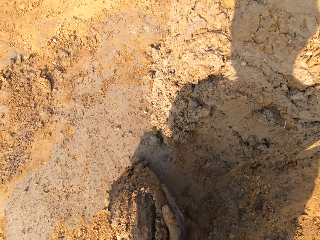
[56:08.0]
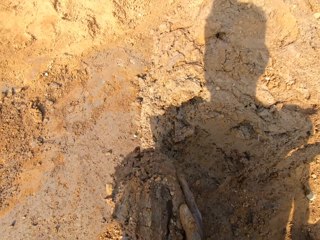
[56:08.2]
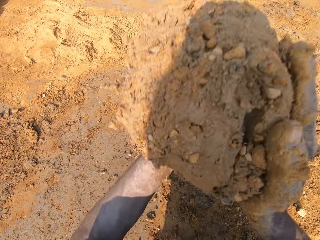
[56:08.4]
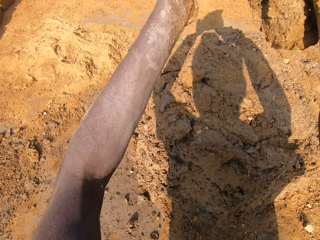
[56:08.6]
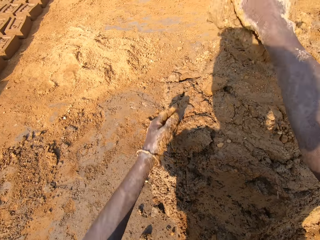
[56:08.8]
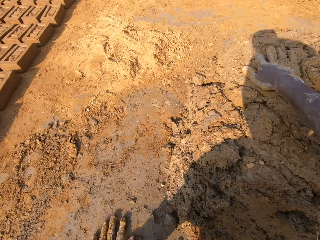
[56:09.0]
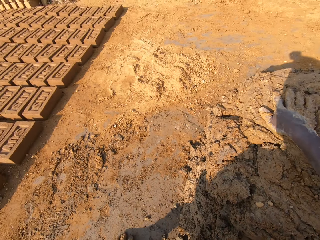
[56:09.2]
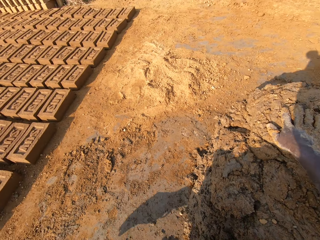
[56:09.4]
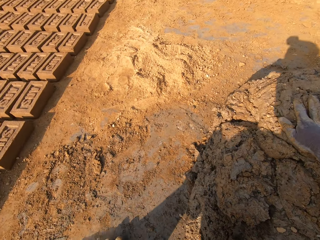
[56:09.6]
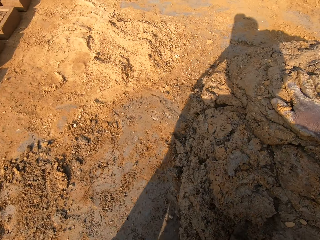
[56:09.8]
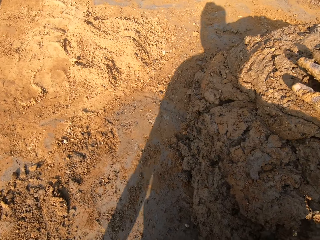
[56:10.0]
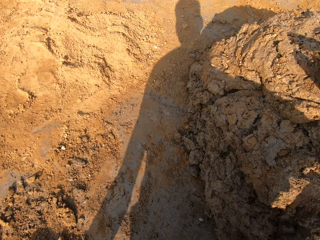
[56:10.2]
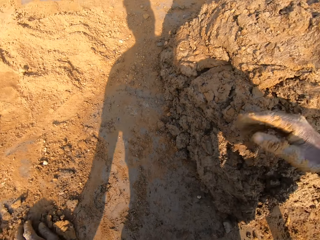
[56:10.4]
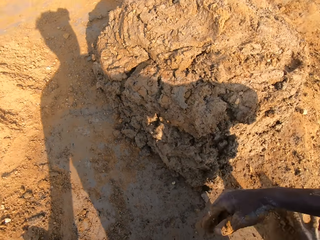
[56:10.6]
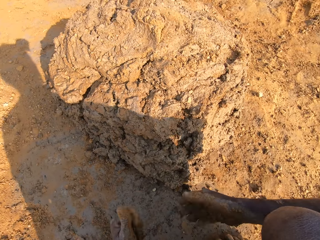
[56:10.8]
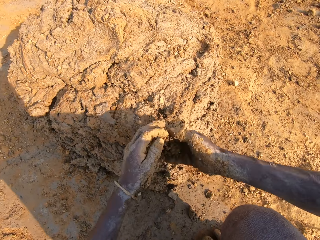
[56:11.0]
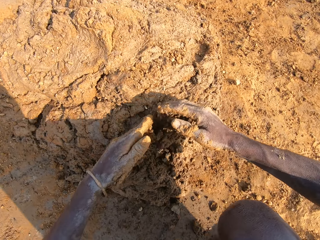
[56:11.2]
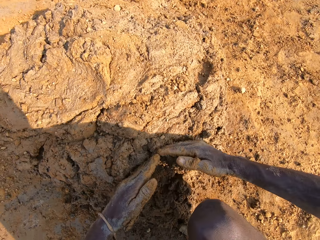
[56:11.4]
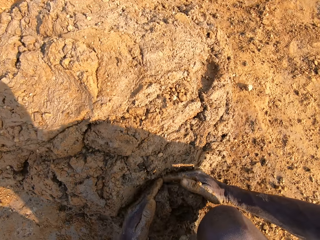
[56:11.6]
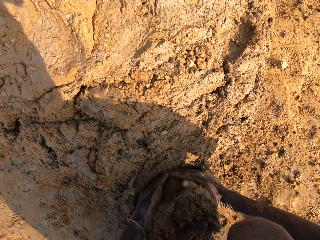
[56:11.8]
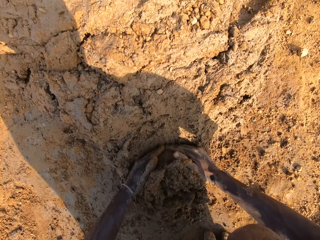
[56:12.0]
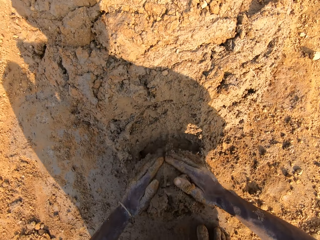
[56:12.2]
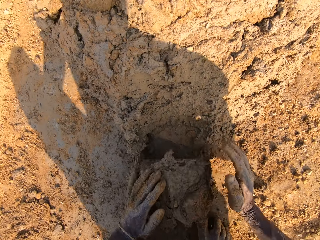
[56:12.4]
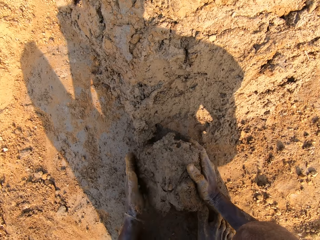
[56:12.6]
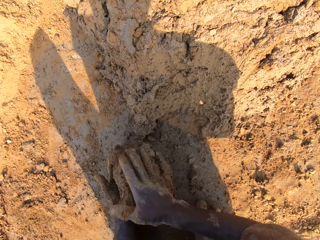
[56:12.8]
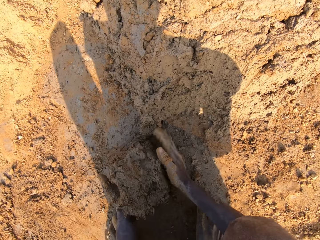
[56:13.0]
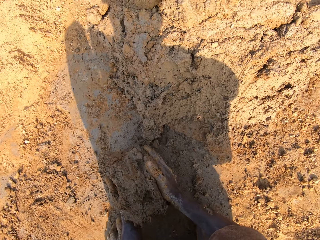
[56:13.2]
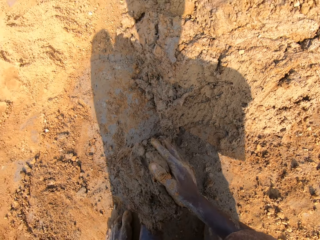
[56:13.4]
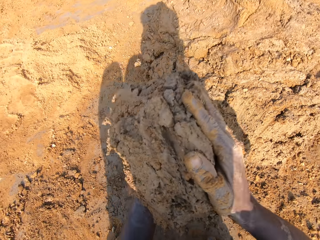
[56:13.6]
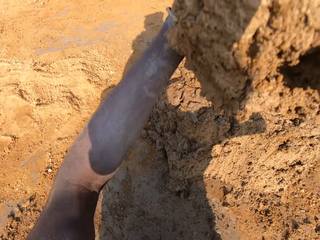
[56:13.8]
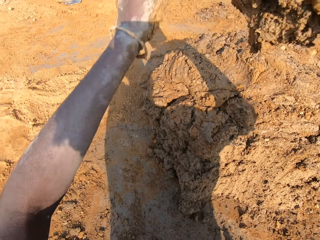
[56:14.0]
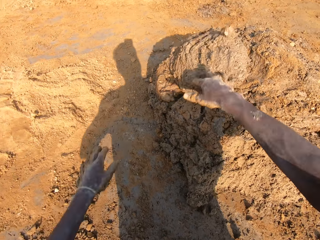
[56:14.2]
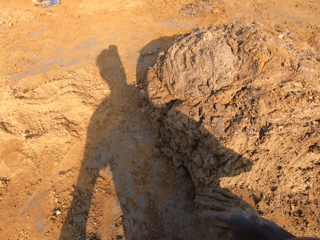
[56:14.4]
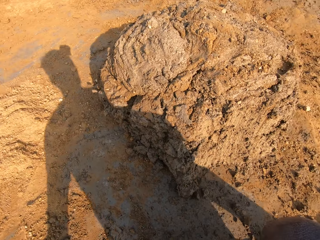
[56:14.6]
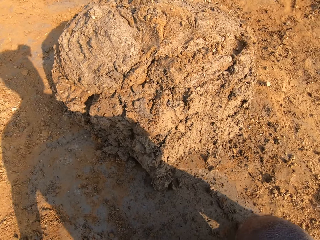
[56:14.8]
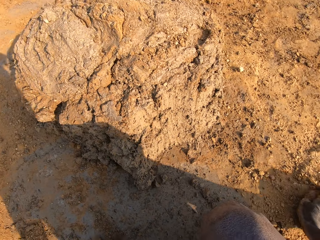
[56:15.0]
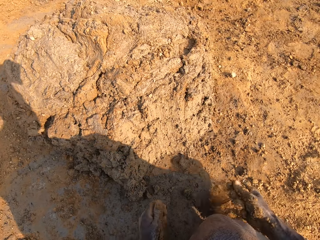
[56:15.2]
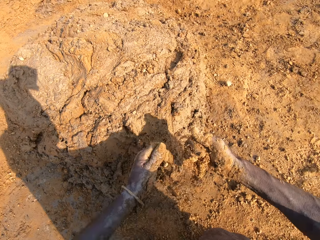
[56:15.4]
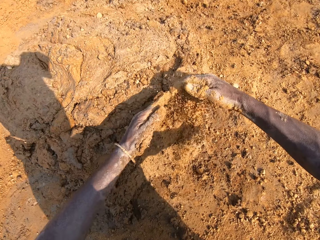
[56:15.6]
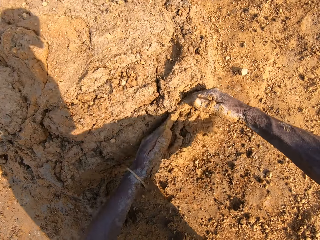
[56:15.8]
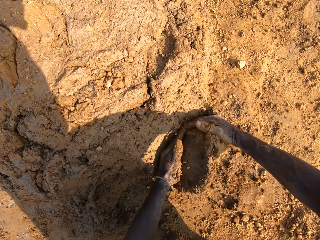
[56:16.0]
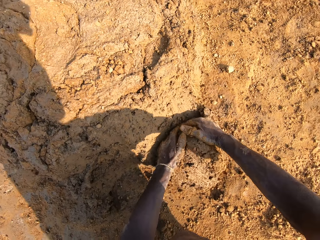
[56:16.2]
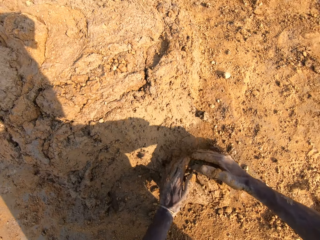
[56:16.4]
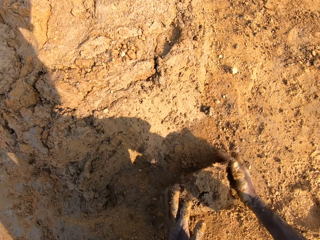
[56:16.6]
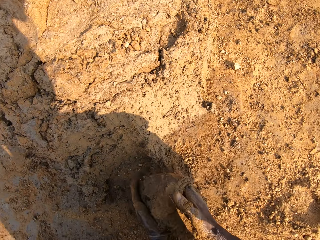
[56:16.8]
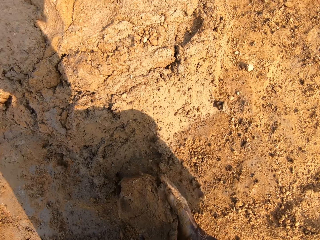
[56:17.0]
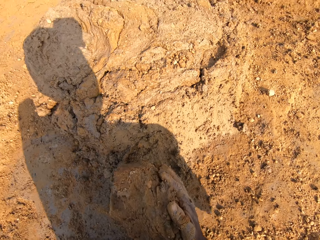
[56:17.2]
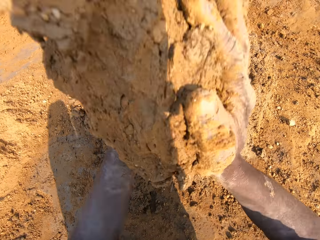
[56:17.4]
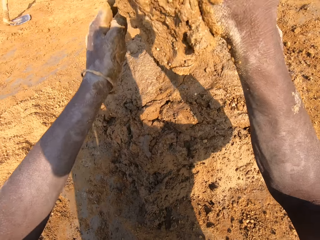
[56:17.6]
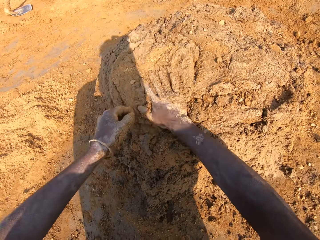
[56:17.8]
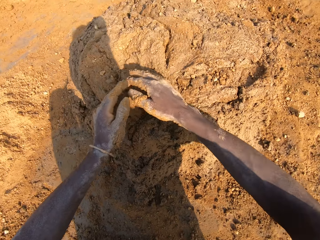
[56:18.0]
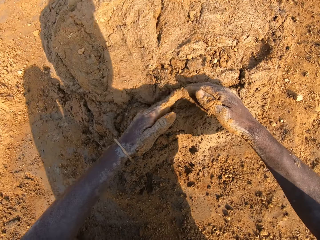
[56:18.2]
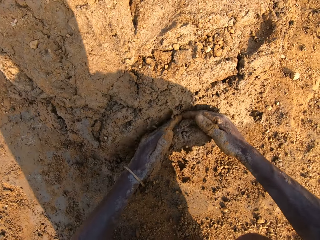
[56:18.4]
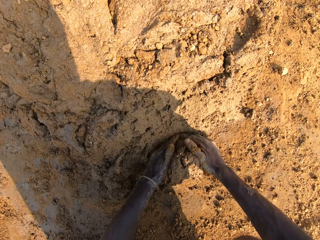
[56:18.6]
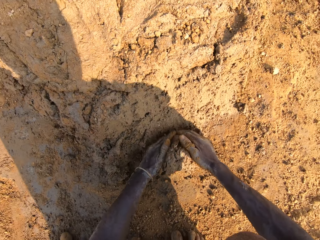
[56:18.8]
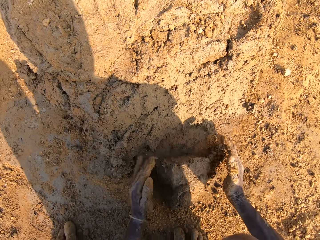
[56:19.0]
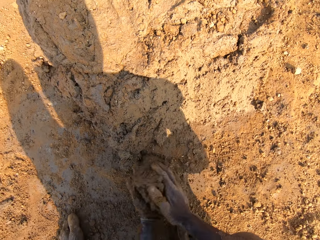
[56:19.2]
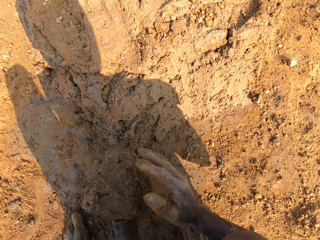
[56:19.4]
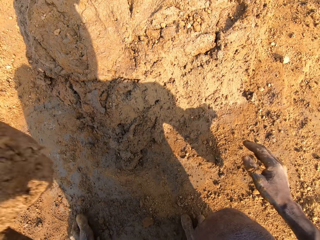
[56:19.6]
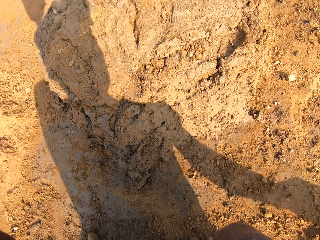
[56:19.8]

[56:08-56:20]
The camera wearer throws the mortar on the pile of mortar. He cuts the mud with his hands. He scoops mortar from the pile of mortar on the ground. He throws the mortar on the pile of mortar. He picks up soil with his hand. He cuts the mud with his hands. He scoops mortar from the pile of mortar on the ground. He throws the mortar on the pile of mortar. He cuts the mud with his hands. He scoops mortar from the pile of mortar on the ground.

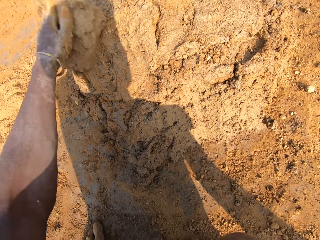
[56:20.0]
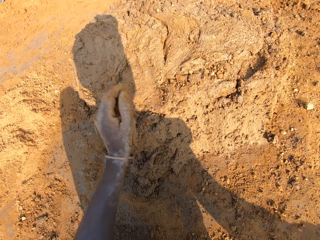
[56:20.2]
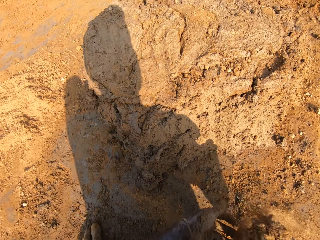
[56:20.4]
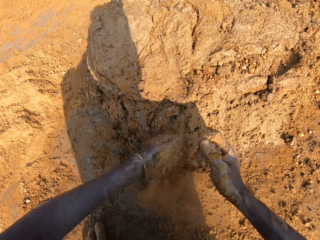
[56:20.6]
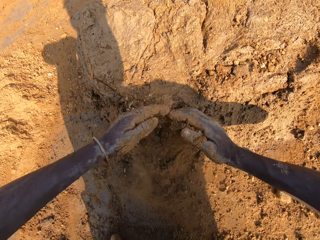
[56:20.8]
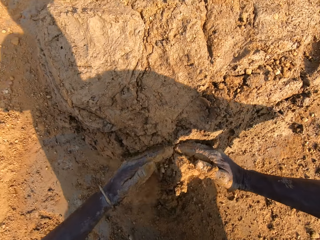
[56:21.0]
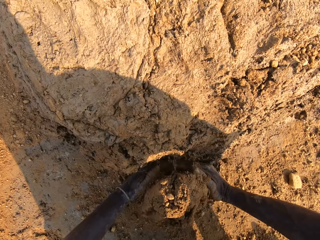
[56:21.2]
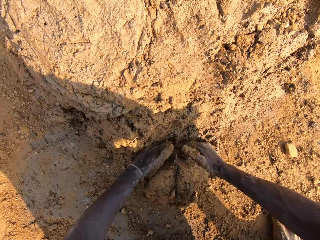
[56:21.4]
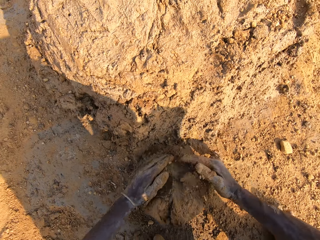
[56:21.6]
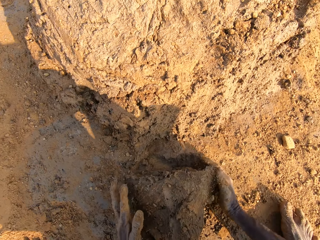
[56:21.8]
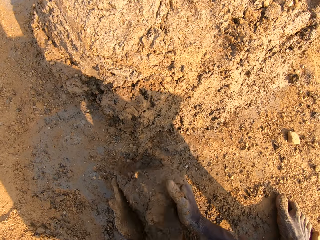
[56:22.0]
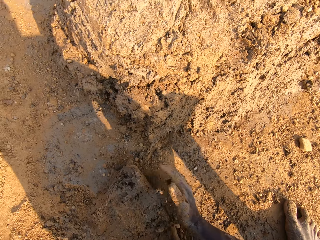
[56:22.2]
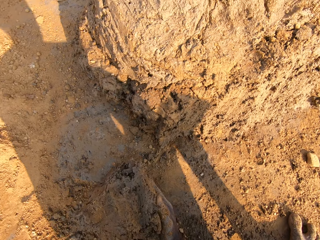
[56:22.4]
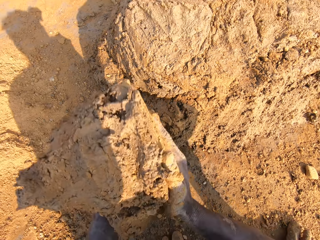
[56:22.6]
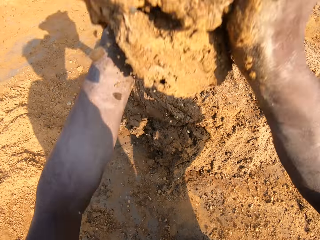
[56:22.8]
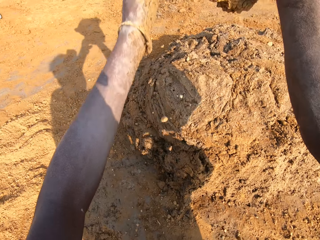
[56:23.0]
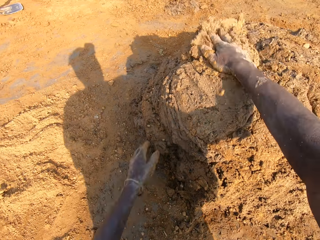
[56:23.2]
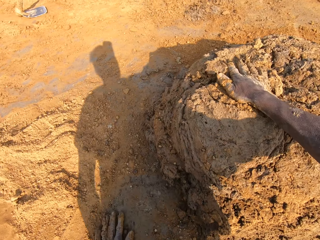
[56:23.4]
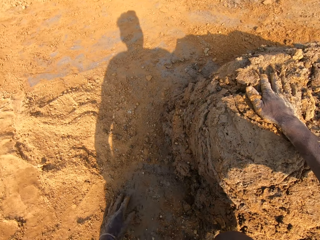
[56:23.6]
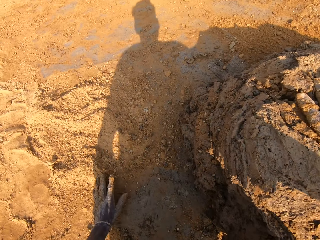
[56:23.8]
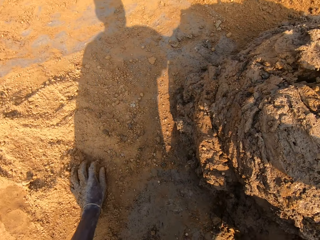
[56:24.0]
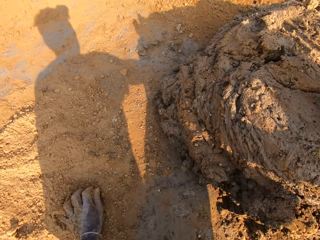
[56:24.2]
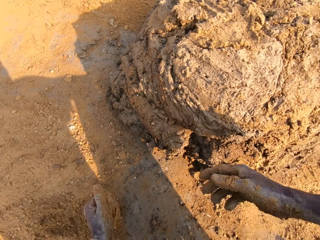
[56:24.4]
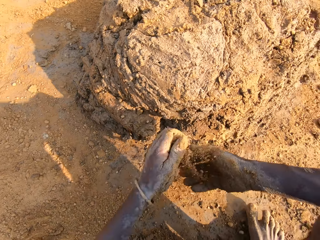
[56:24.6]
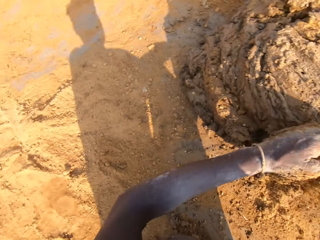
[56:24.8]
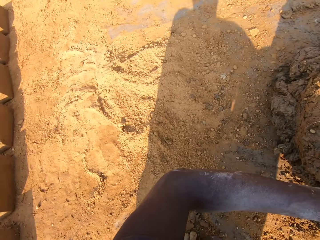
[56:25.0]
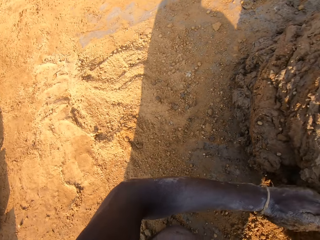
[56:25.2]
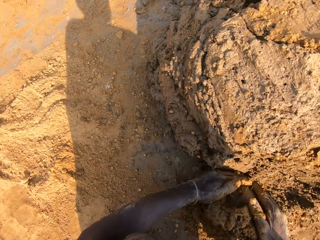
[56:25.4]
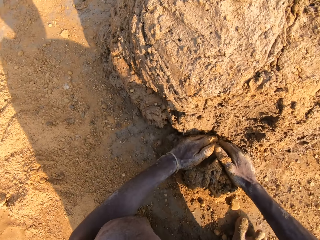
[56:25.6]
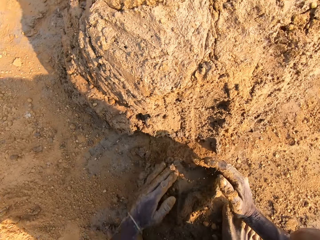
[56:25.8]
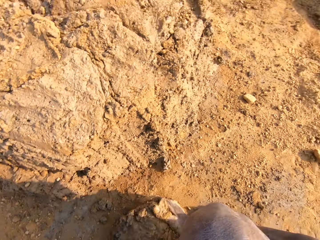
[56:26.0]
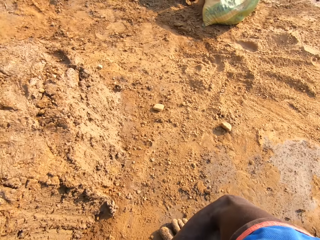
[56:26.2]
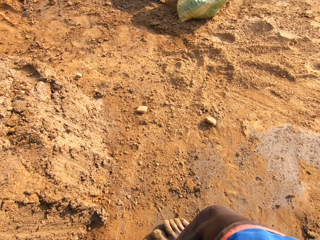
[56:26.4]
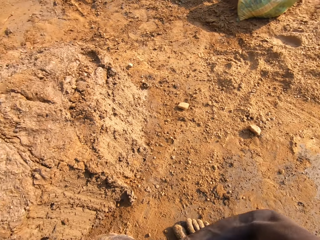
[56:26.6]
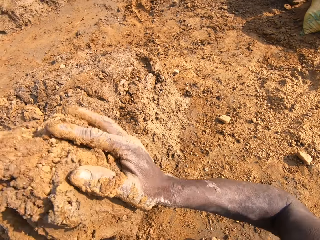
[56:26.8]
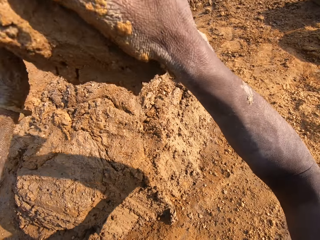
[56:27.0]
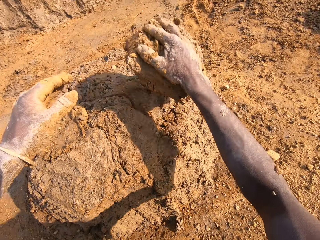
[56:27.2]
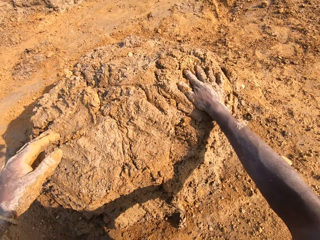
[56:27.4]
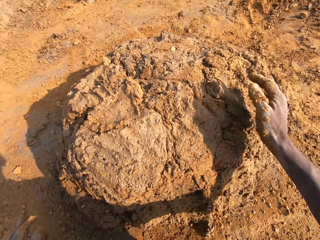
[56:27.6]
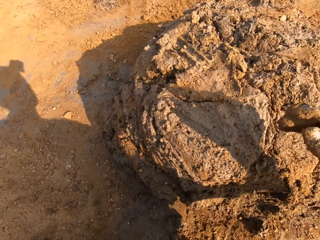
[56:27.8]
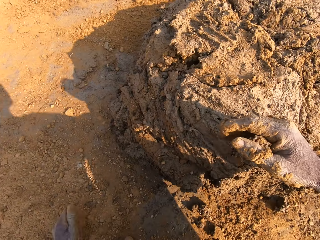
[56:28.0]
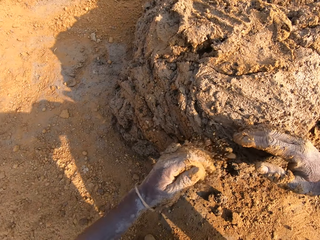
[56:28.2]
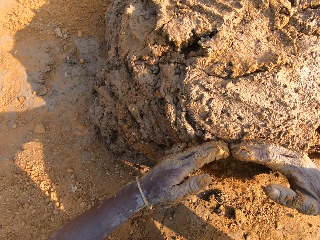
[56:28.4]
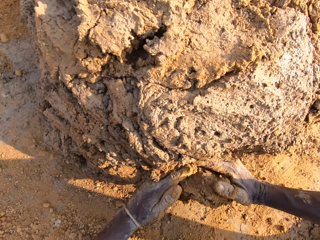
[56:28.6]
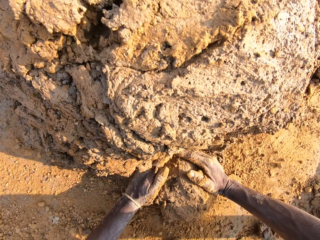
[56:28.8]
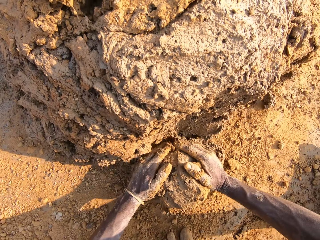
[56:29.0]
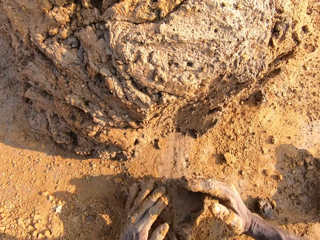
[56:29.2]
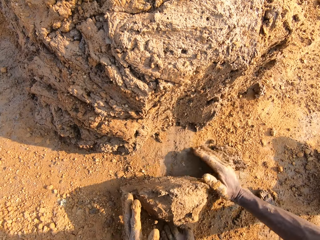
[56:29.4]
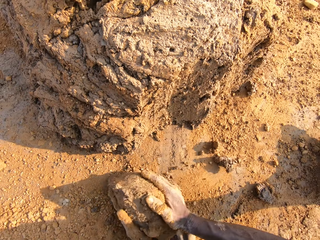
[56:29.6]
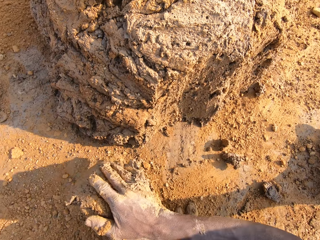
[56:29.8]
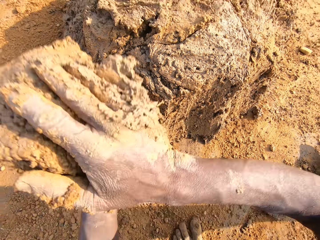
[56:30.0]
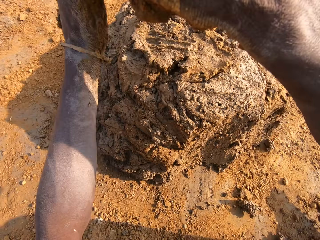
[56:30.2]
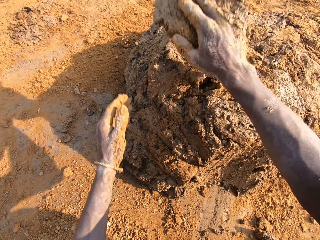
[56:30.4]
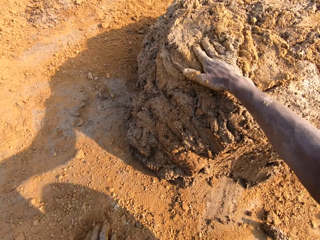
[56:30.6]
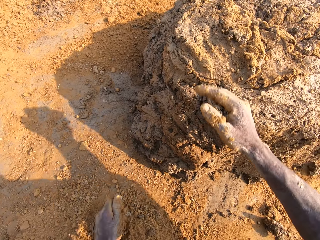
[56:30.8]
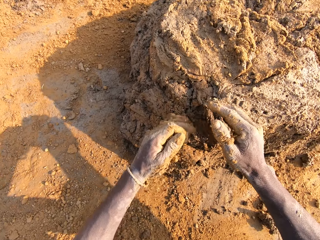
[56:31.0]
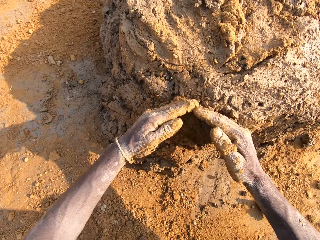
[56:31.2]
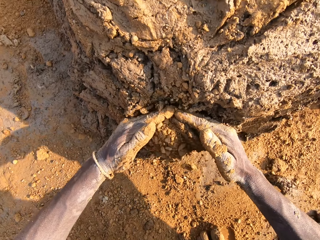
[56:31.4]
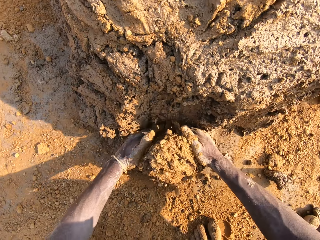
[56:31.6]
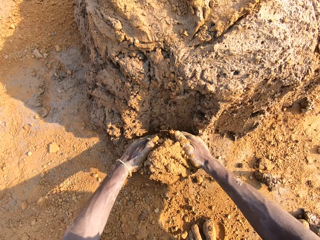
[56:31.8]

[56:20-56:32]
The camera wearer throws the mortar on the pile of mortar. He cuts the mud with his hands. He scoops mortar from the pile of mortar on the ground. He throws the mortar on the pile of mortar. He rubs his hands on clay. He picks up soil with his hand. He cuts the mud with his hands. He scoops mortar from the pile of mortar on the ground. He throws the mortar on the pile of mortar. He cuts the mud with his hands. He scoops mortar from the pile of mortar on the ground. He throws the mortar on the pile of mortar. He cuts the mud with his hands.
